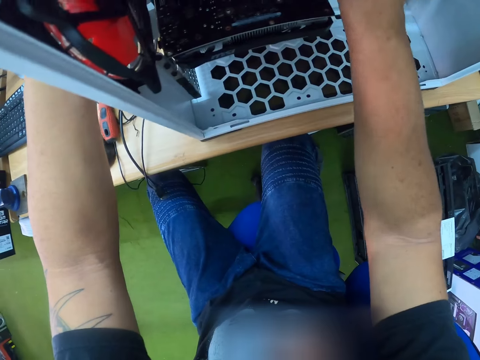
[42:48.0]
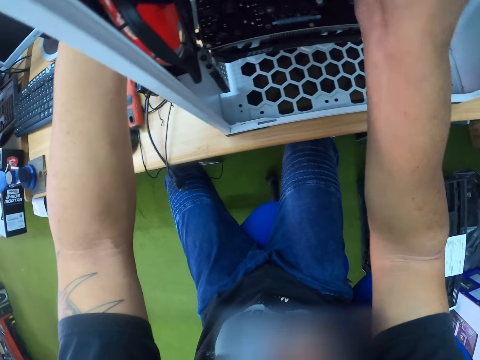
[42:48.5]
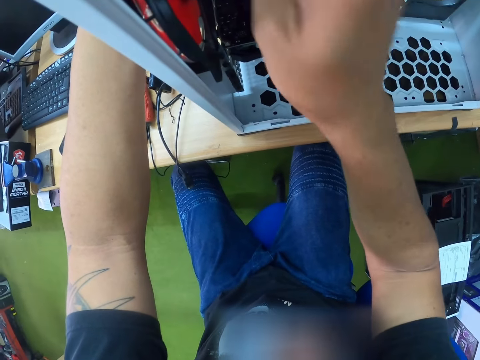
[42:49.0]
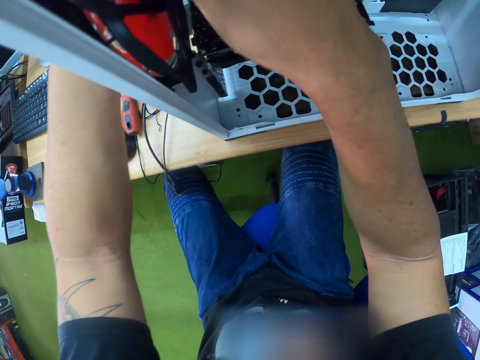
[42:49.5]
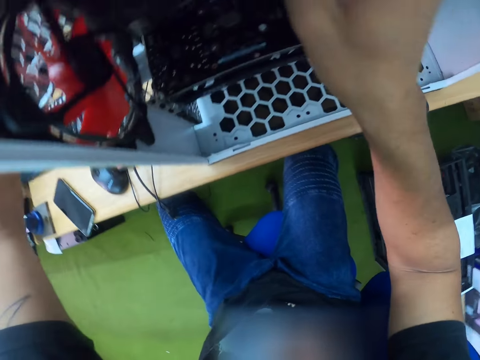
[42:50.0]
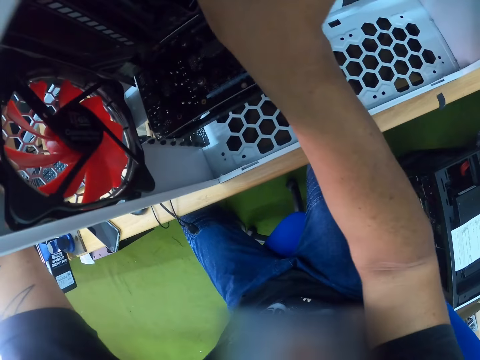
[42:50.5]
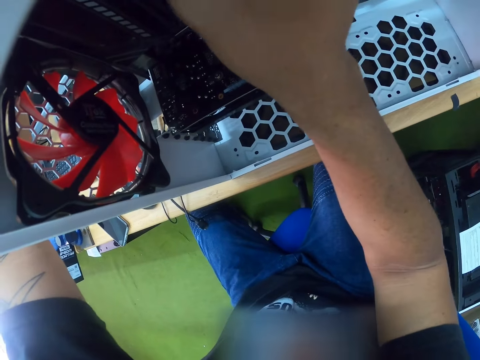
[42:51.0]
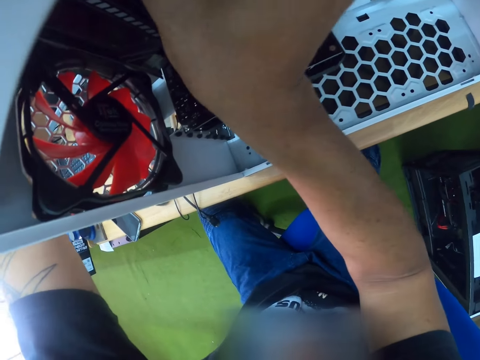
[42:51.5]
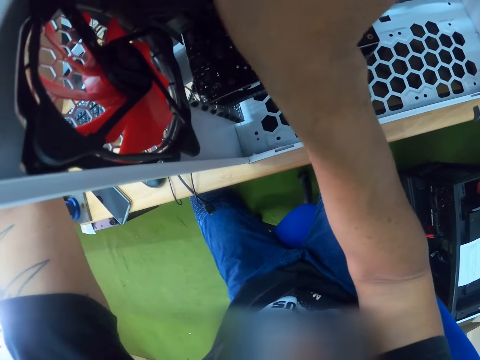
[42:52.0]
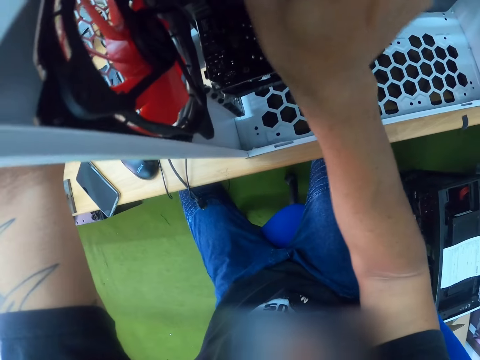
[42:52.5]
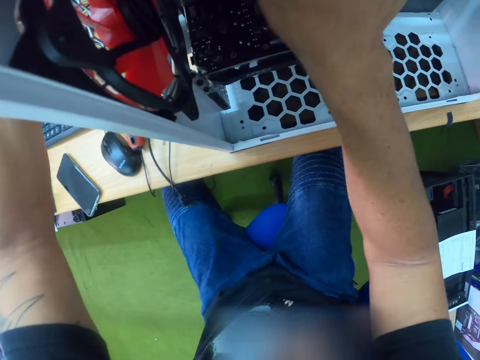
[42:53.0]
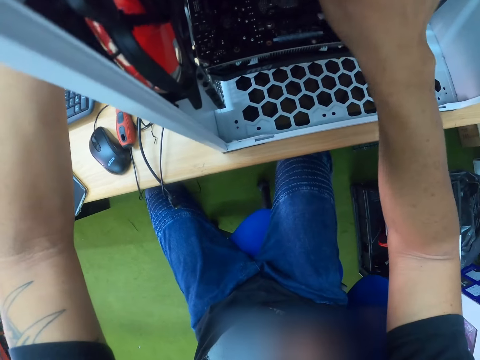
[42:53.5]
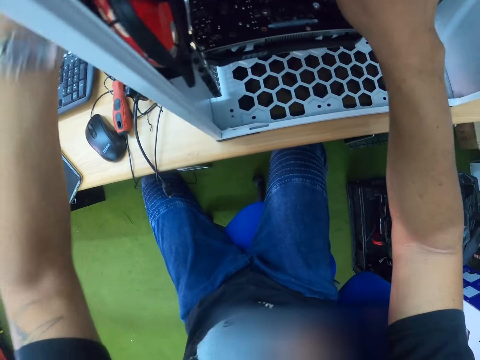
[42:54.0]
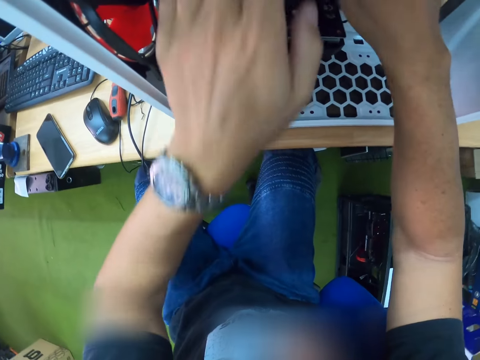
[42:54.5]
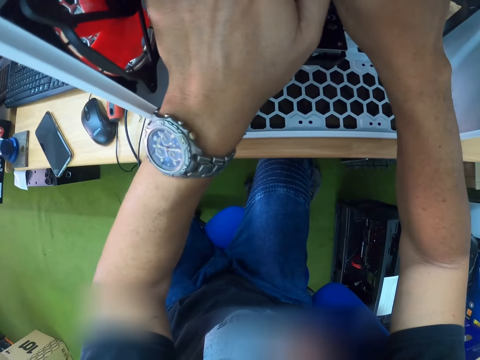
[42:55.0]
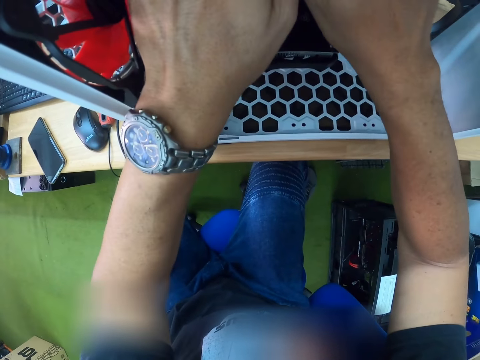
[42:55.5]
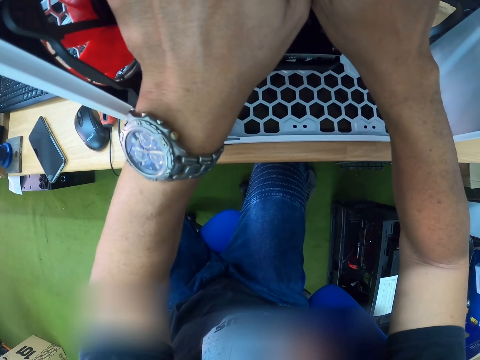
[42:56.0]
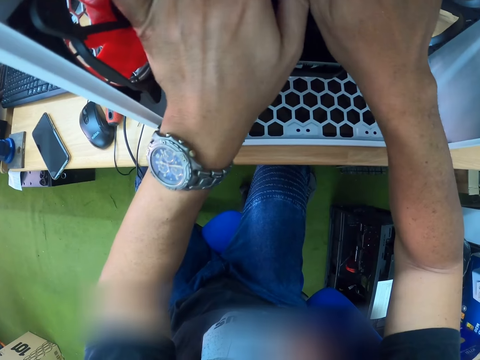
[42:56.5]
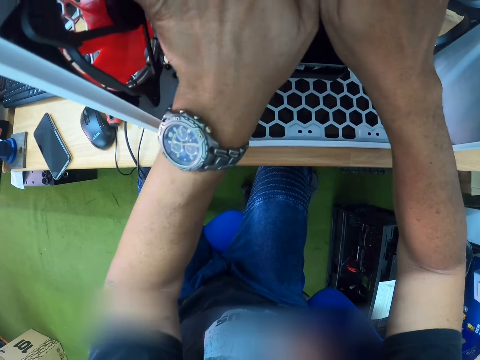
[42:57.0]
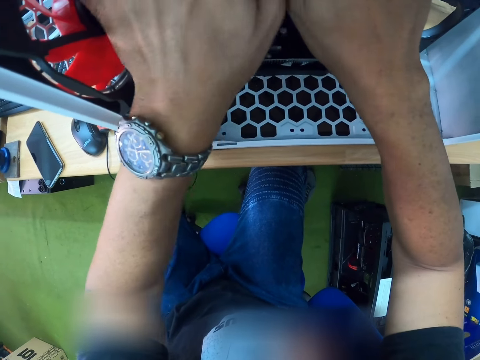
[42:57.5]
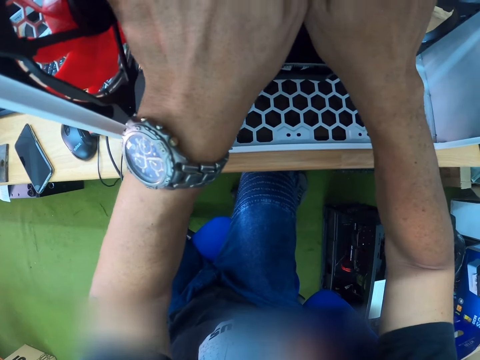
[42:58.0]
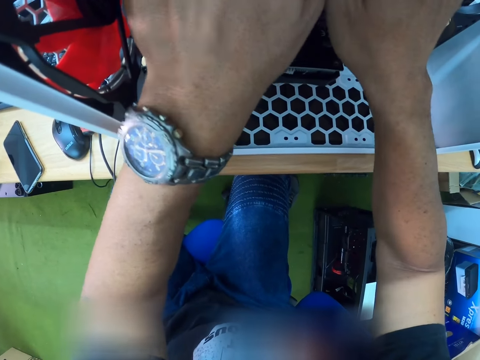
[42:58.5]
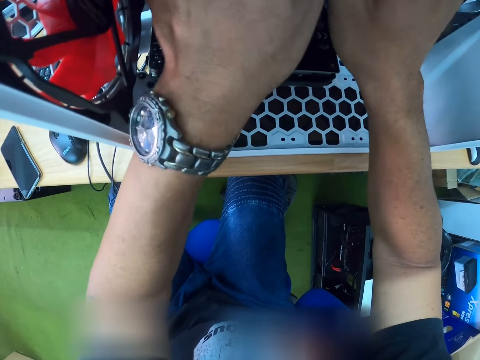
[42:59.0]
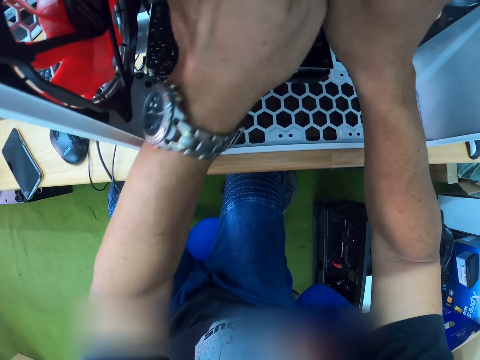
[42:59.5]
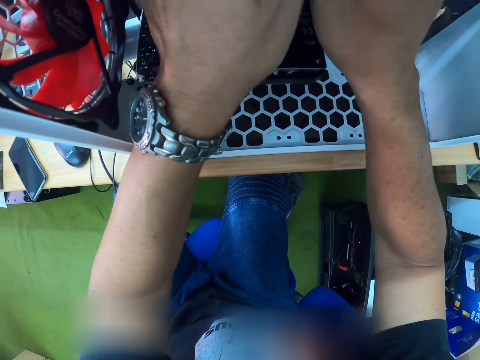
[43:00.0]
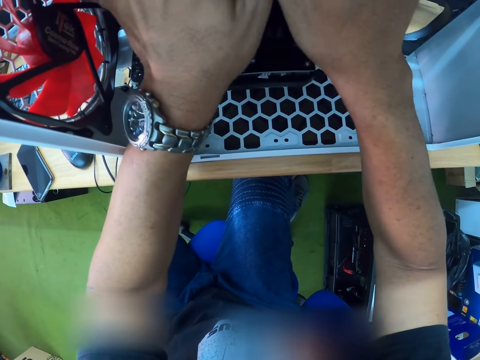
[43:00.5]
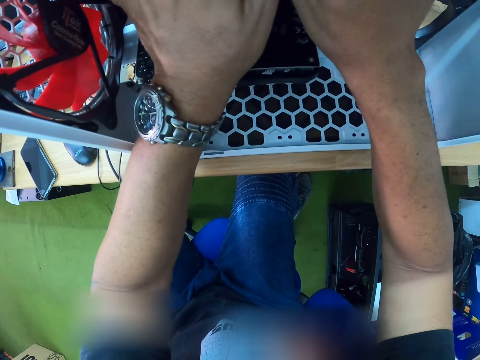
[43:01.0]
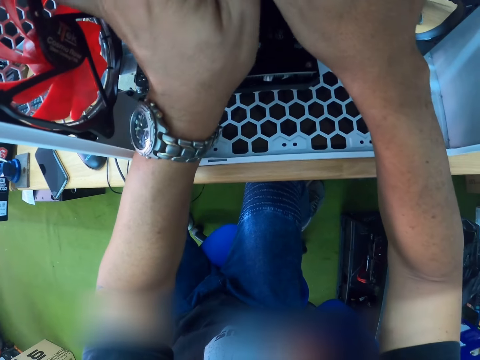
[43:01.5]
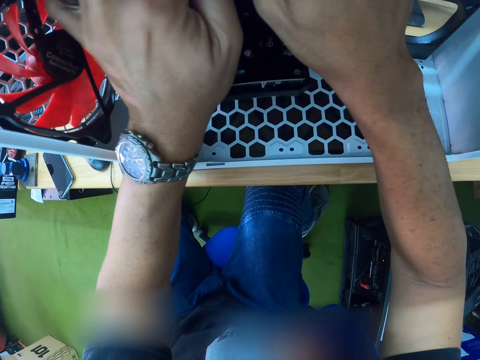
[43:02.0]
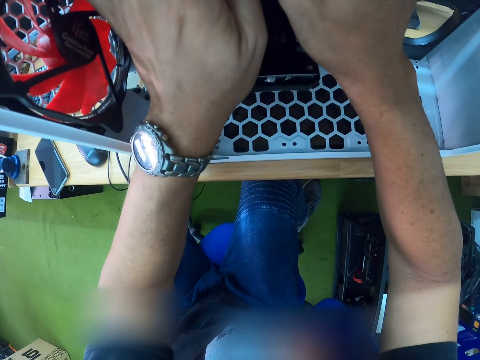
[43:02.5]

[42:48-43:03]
The camera wearer fixes CPU wires with both hands.

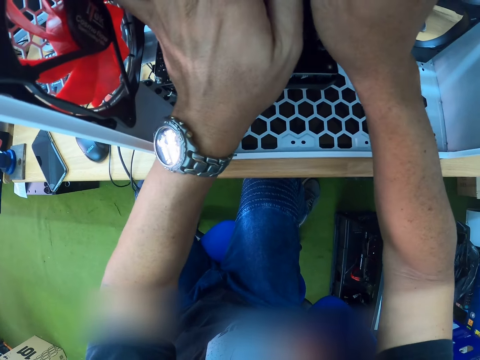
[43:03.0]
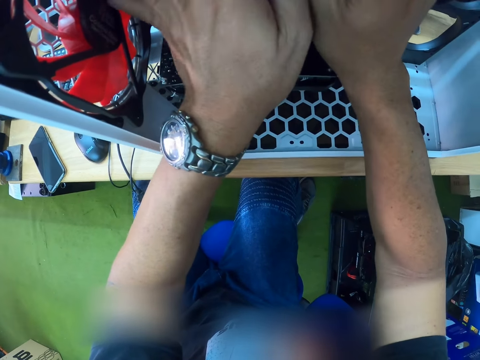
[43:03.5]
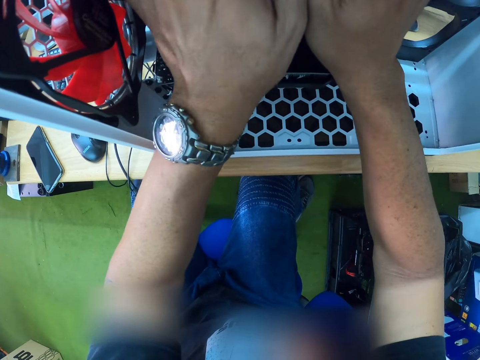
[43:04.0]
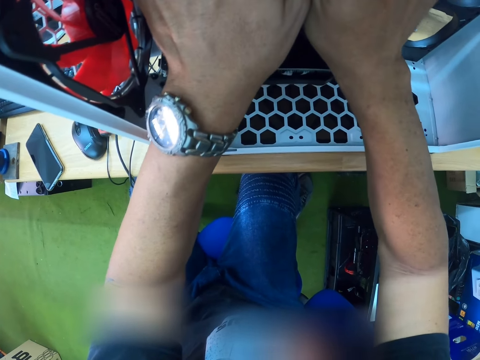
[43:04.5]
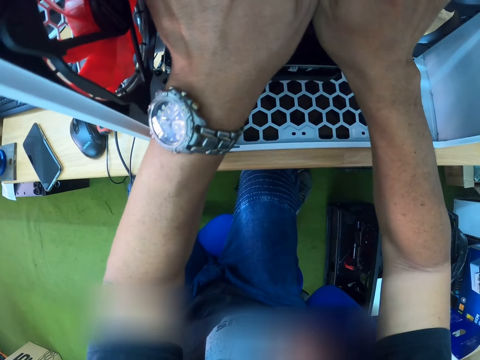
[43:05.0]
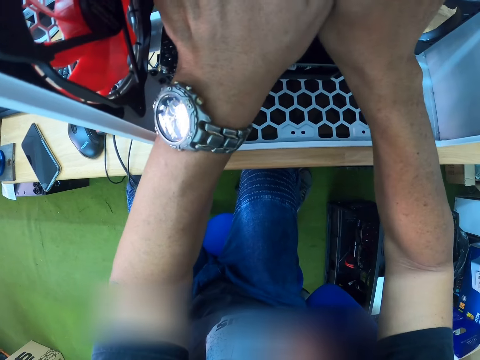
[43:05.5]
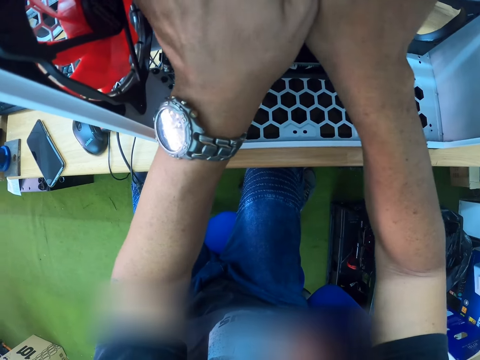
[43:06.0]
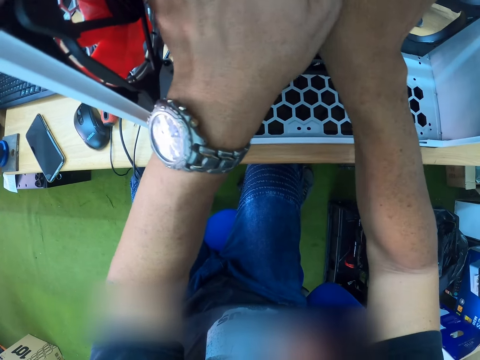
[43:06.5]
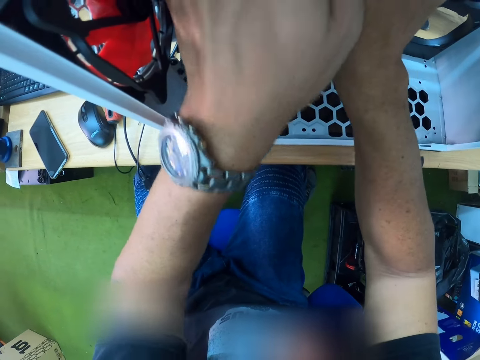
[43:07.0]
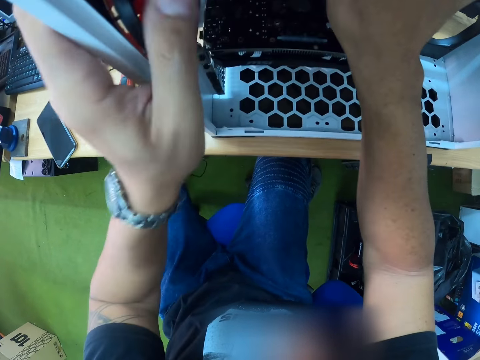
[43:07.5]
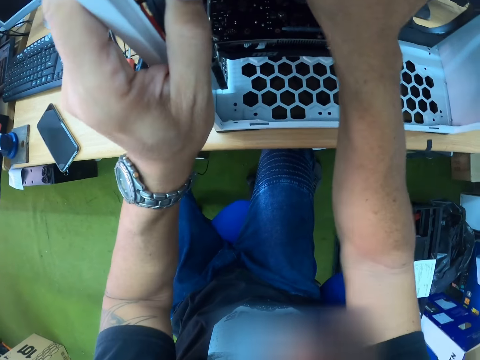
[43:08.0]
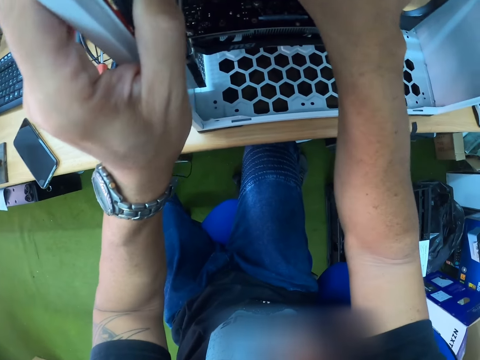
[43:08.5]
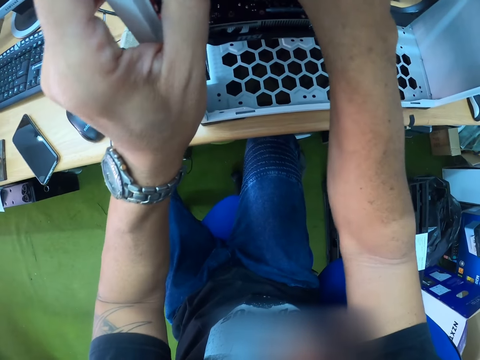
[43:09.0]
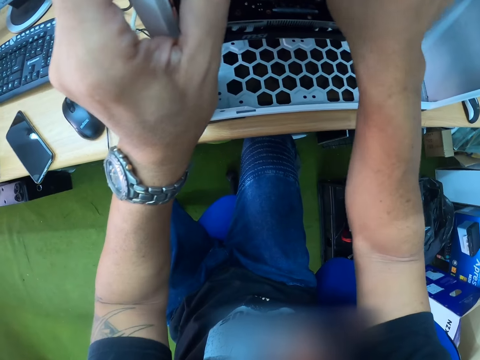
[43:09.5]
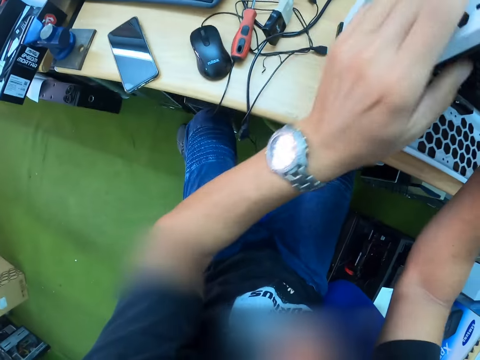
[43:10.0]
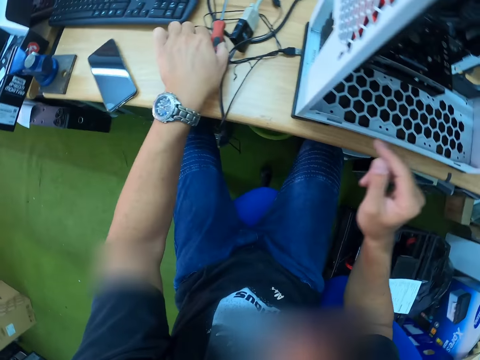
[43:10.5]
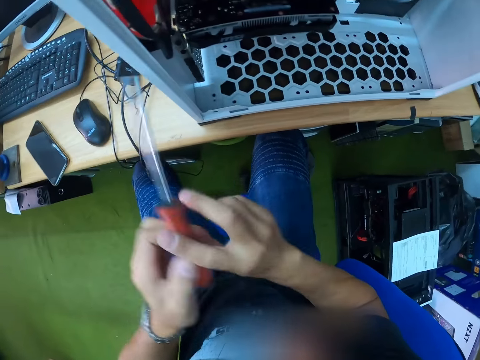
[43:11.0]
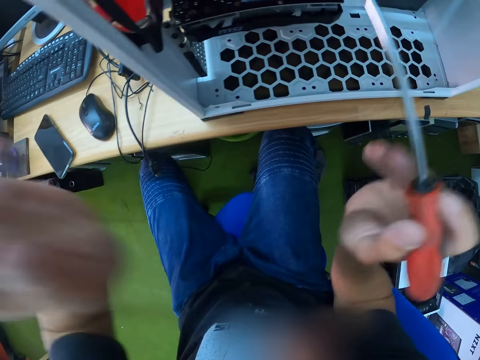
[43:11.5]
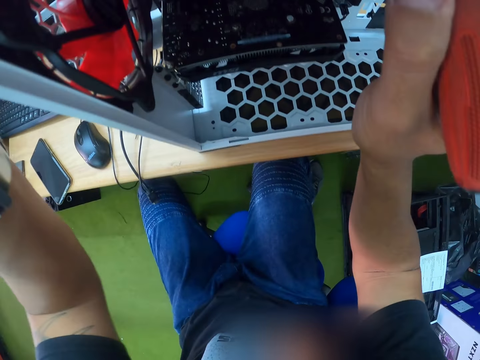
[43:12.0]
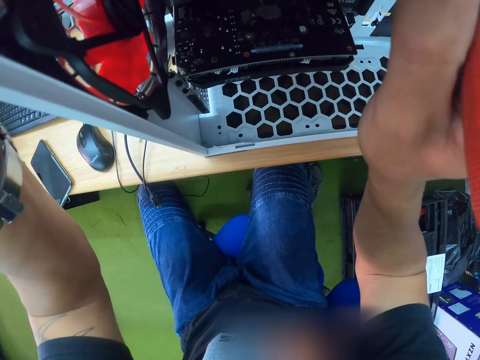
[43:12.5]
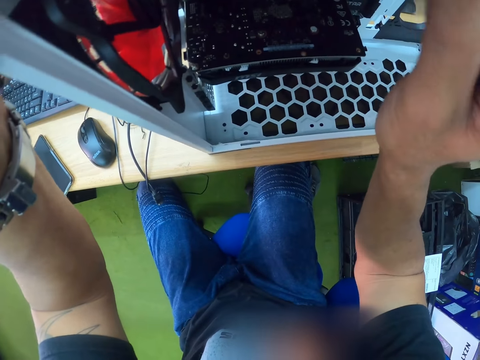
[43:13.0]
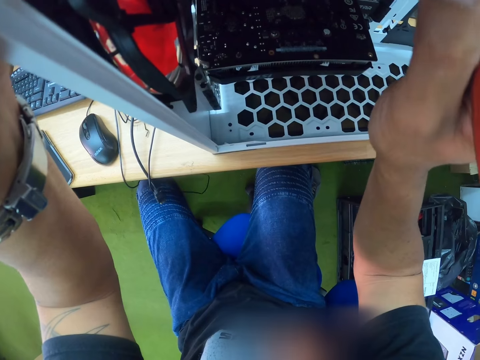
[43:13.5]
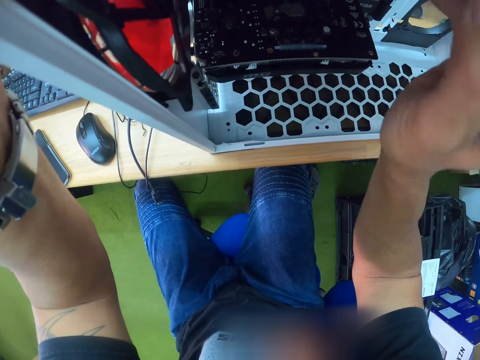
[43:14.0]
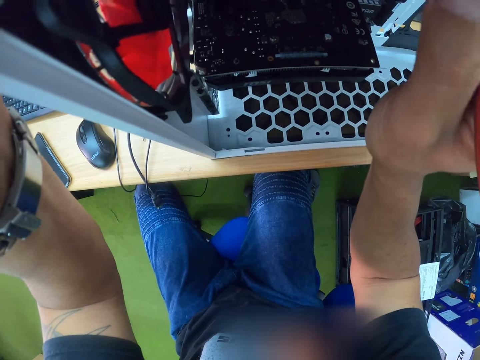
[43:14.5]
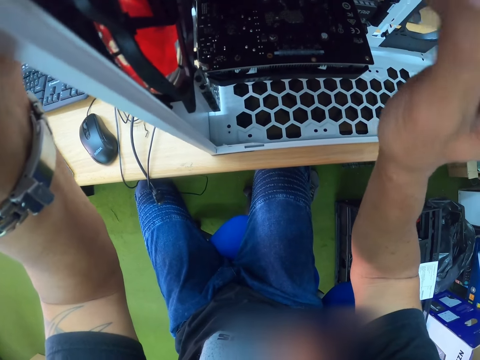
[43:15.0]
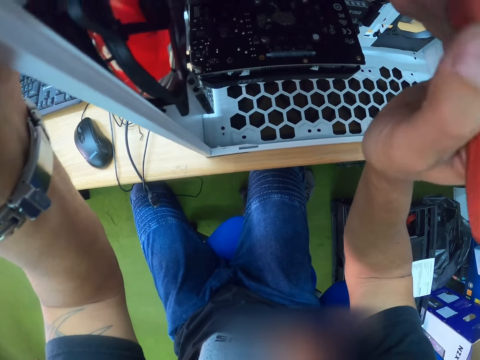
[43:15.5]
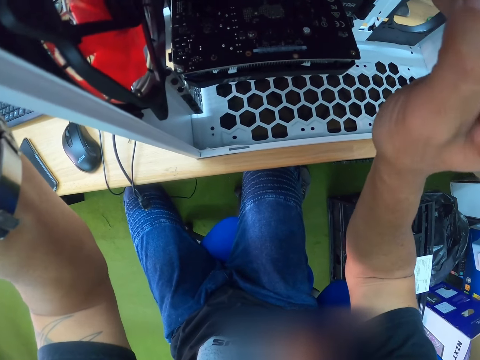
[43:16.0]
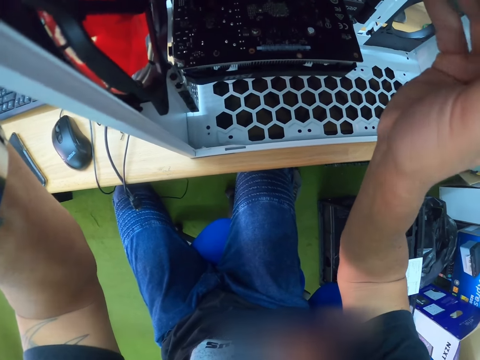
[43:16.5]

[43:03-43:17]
The camera wearer uses the right hand to fix wires. He picks the screwdriver from the table with his left hand. He hands over the screwdriver to the right hand. He fastens a screw in the computer case with the screwdriver with his right hand. He fixes the wires with the screwdriver.
